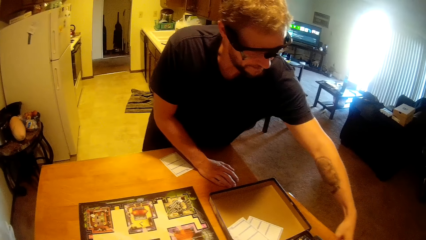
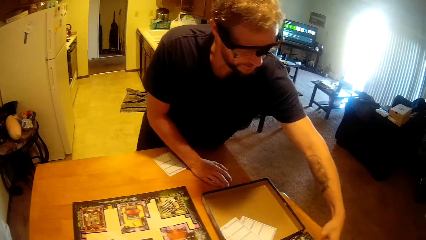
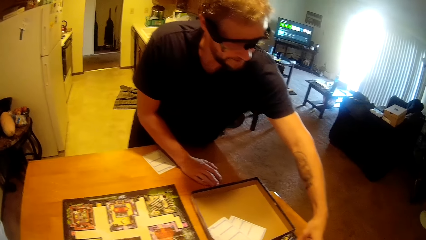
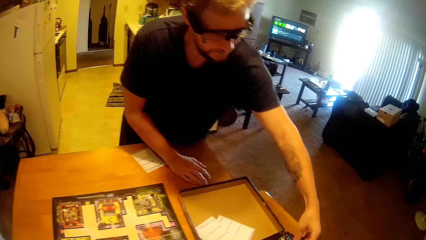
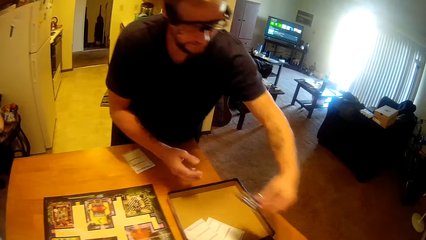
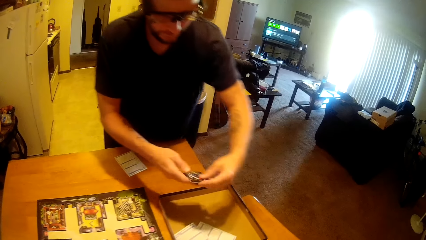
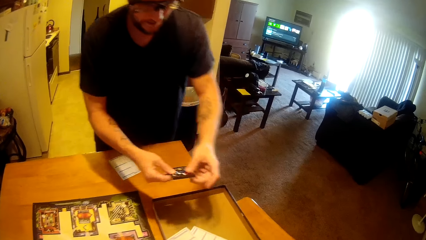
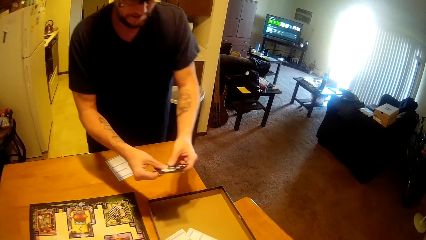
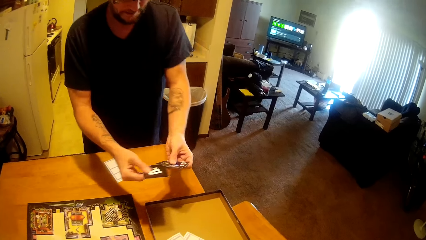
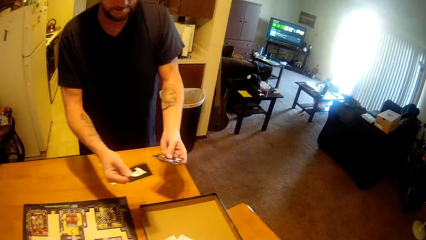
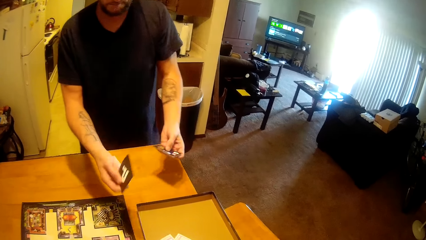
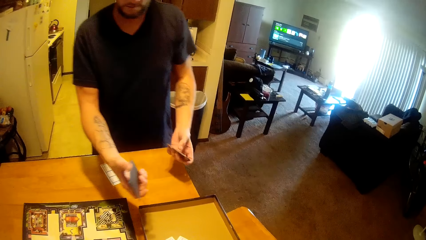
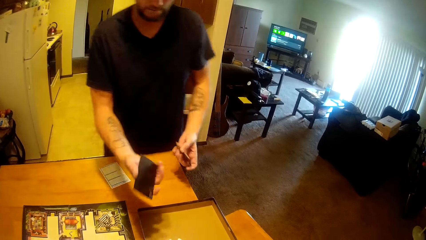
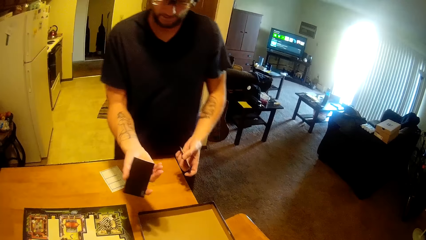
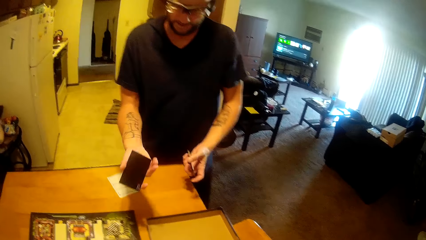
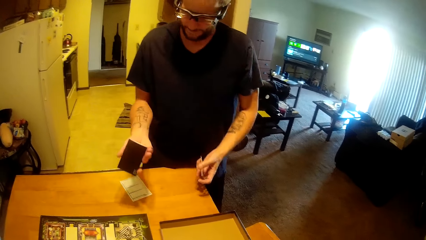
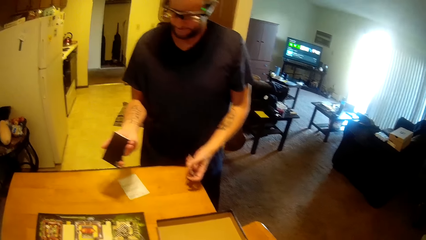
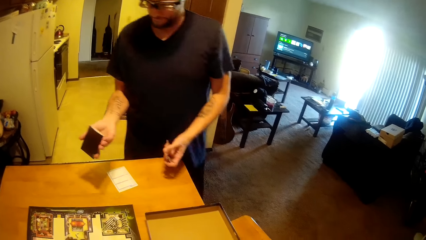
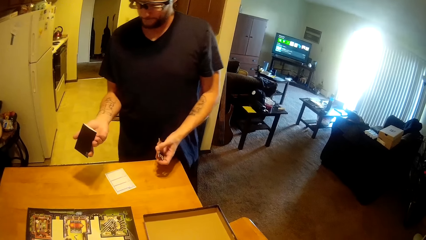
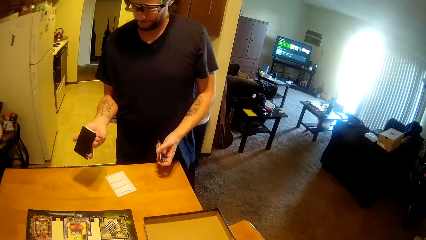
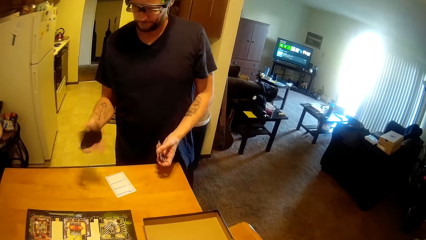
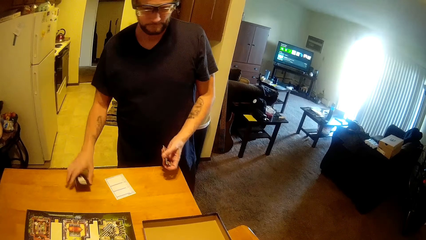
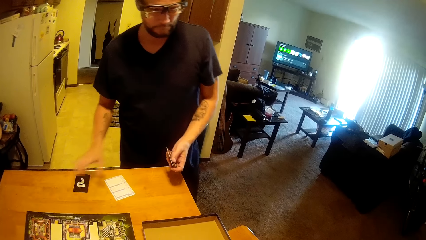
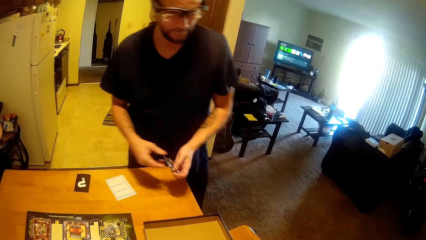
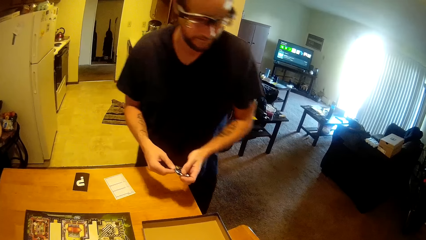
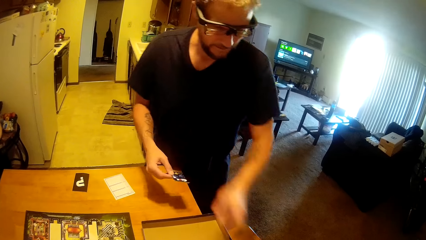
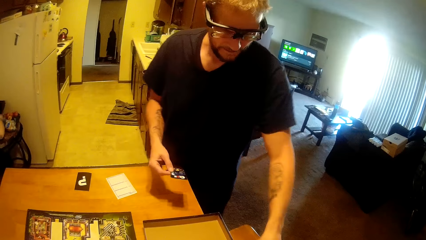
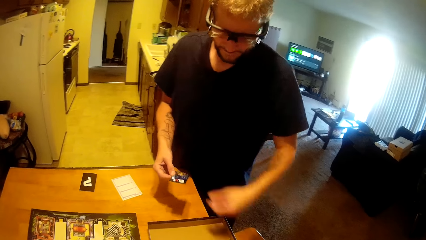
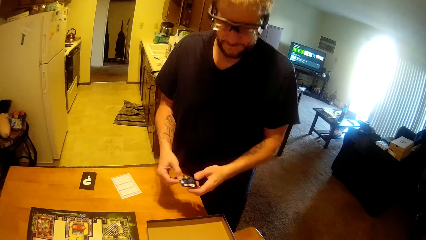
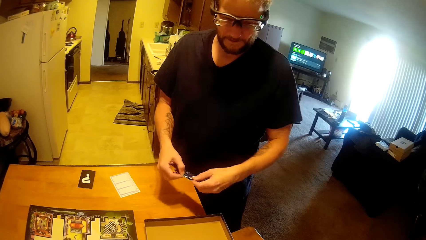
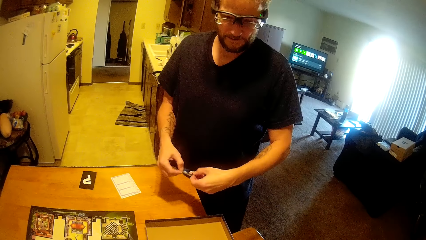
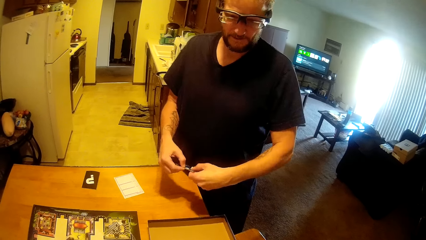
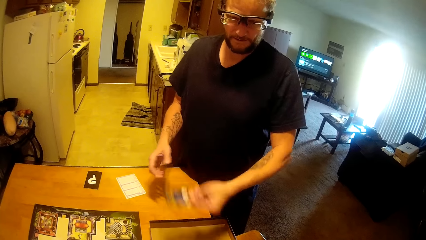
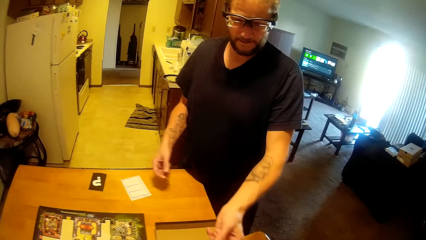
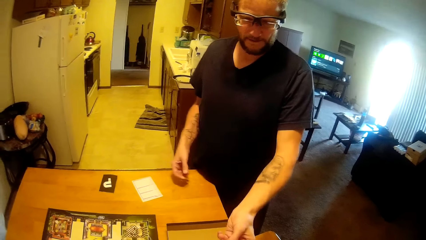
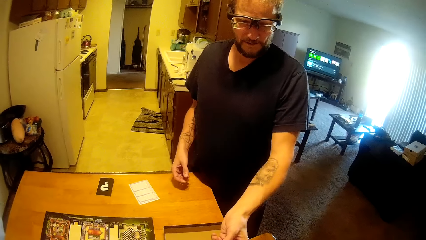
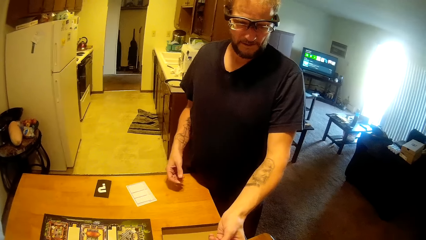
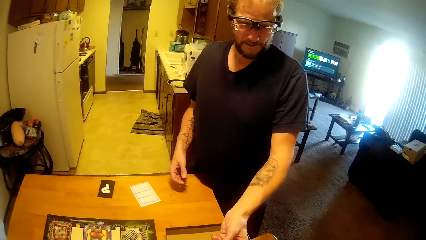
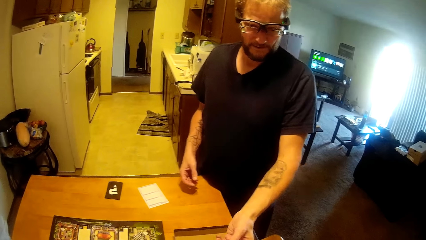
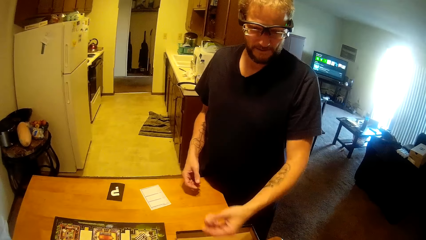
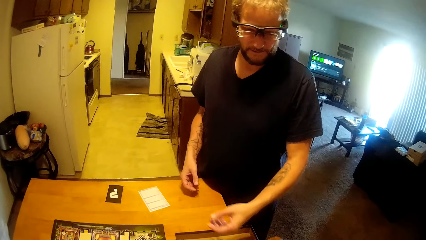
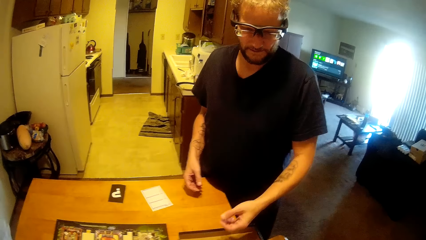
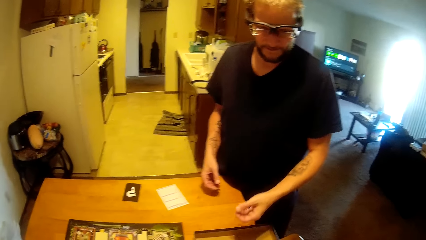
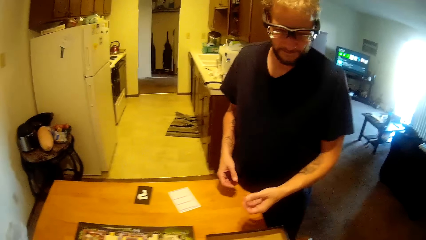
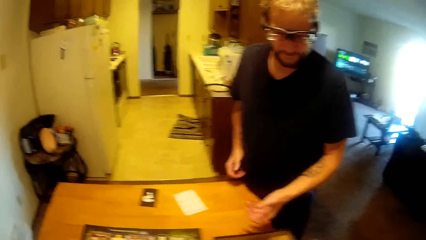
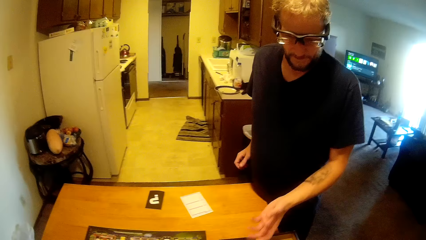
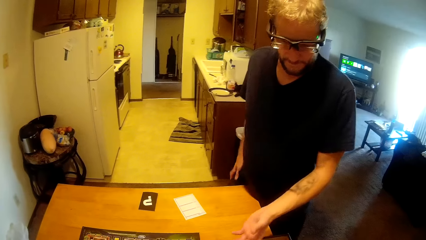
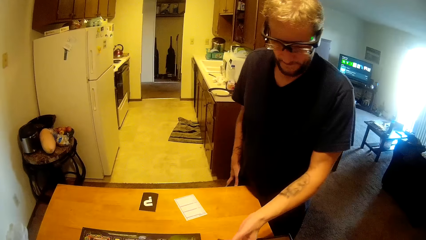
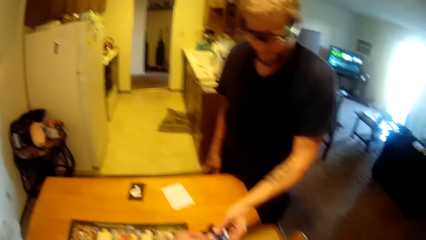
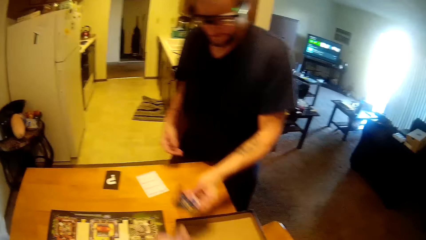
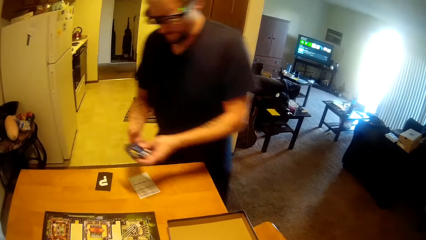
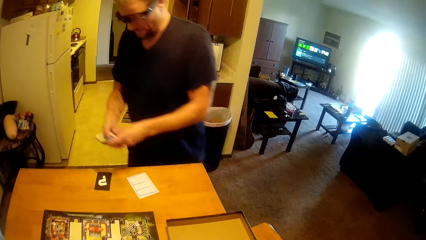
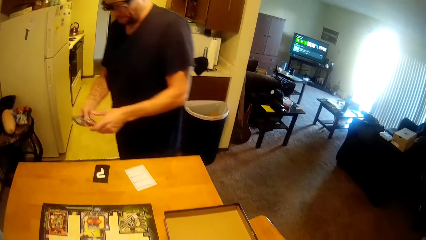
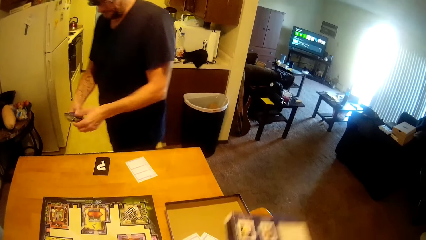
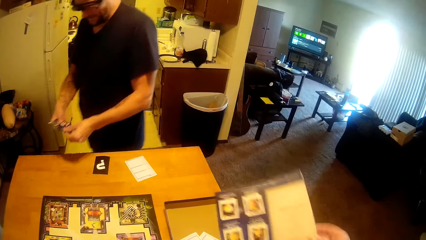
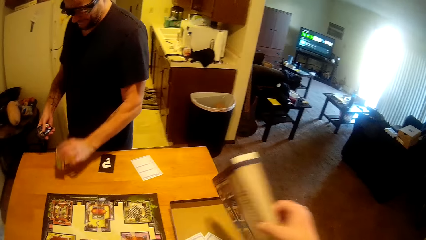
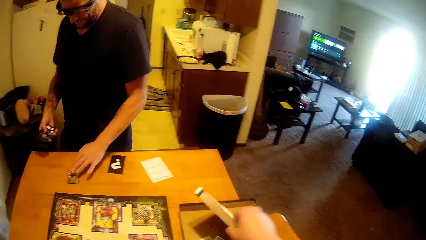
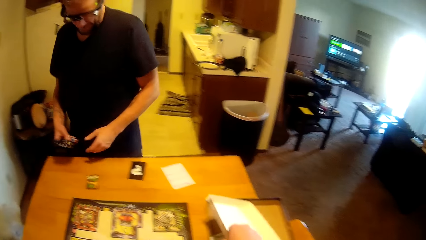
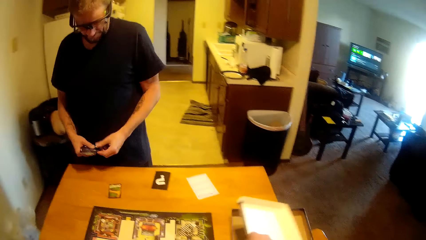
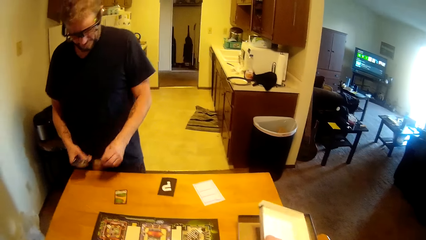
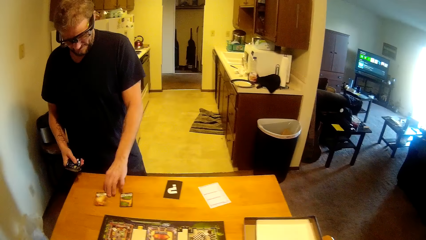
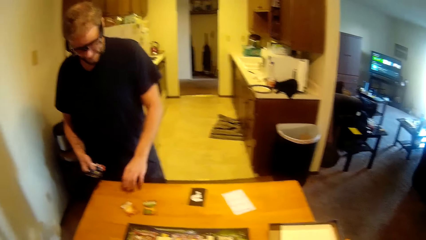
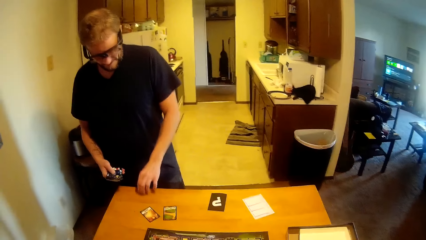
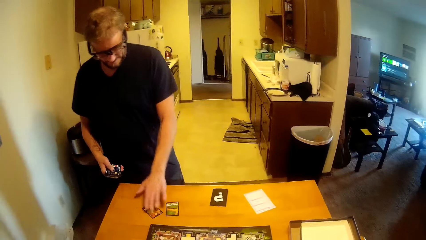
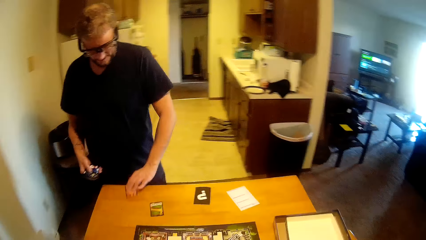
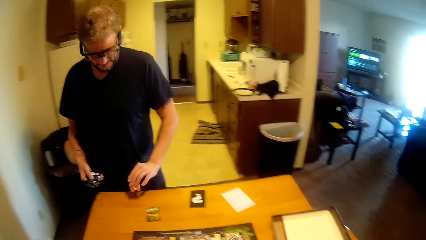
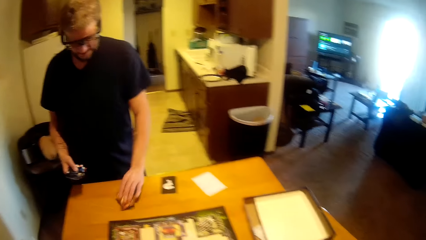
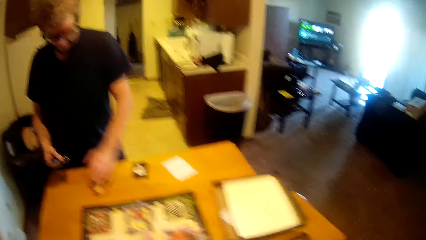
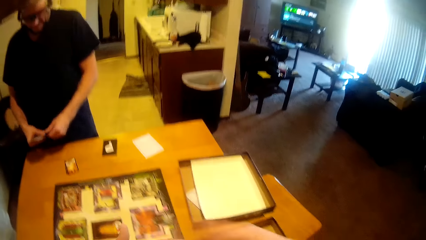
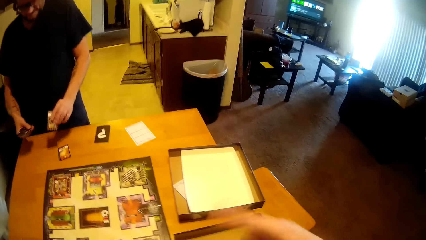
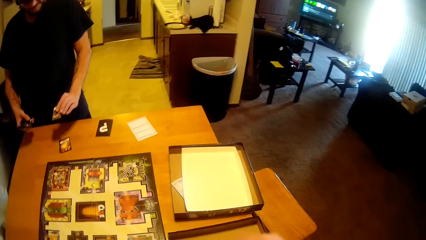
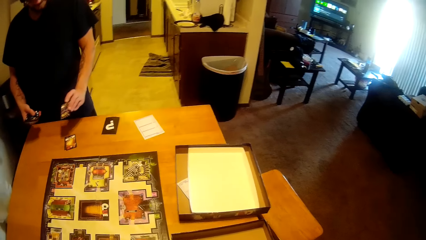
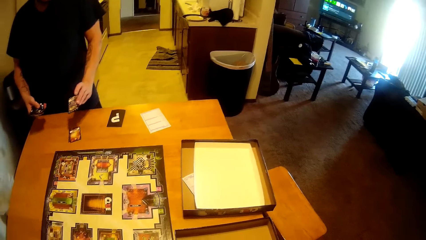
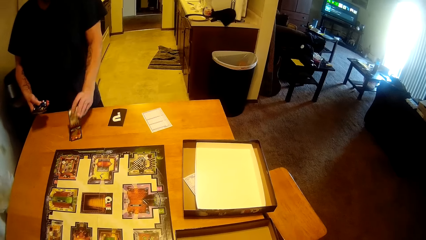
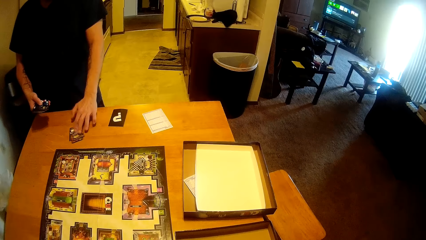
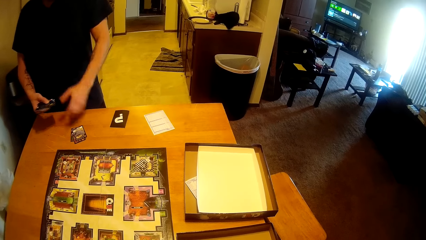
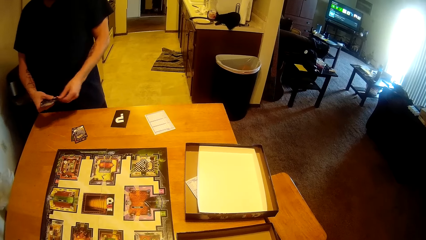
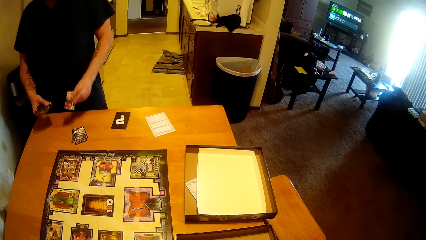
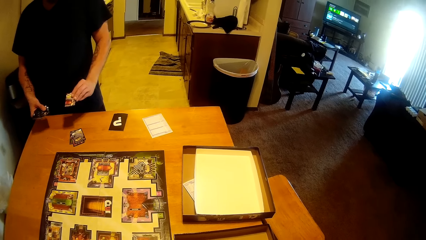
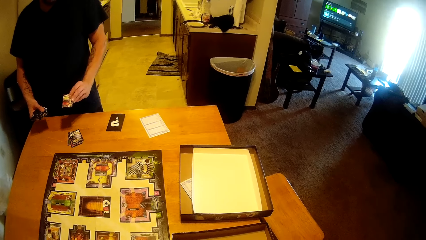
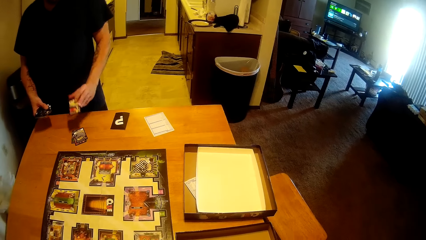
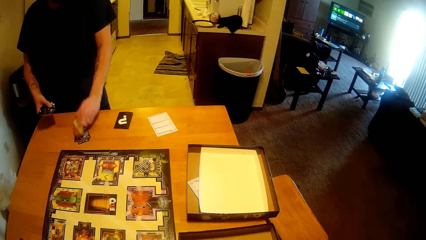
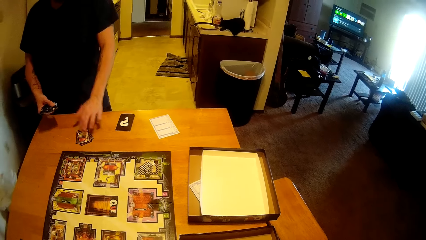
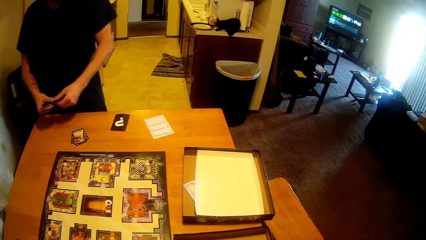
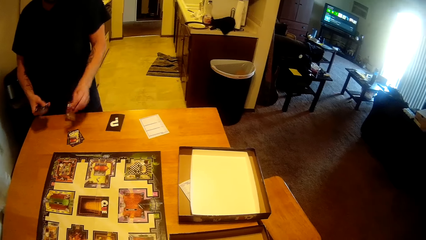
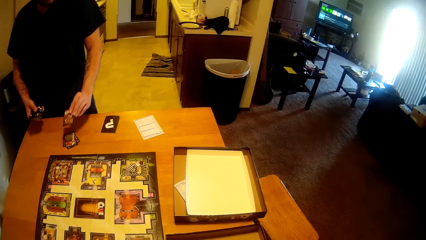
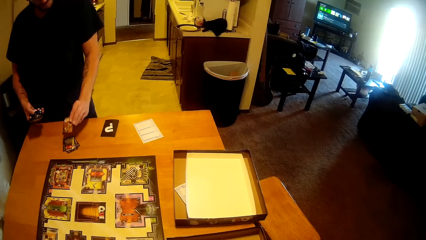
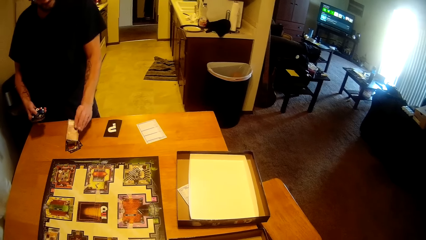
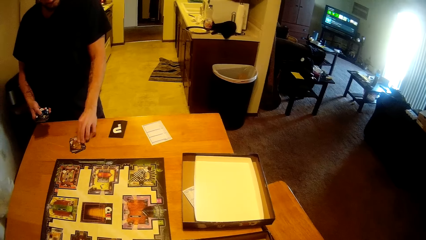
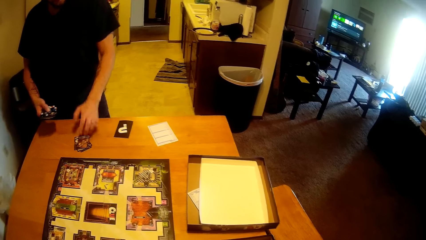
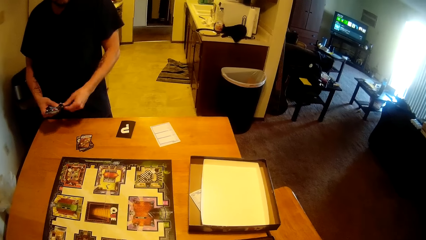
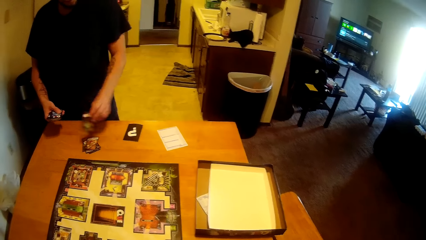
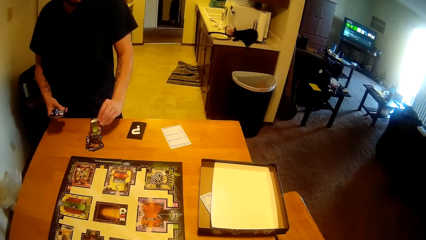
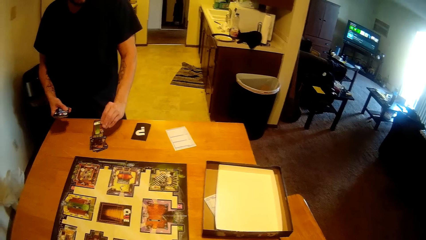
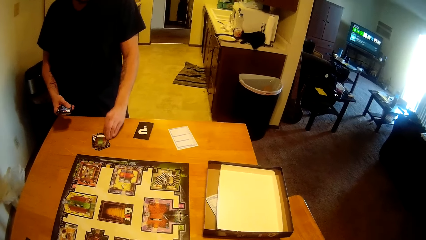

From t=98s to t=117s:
A man places a card on the table. The man gives a card to the camera wearer. The man picks up the card from the camera wearer. The camera wearer puts a book on the table. The man arranges the cards on the table.
